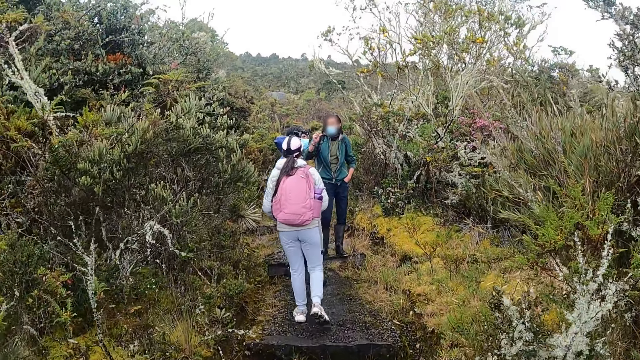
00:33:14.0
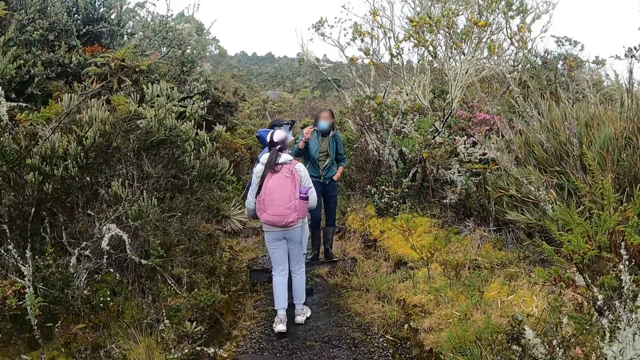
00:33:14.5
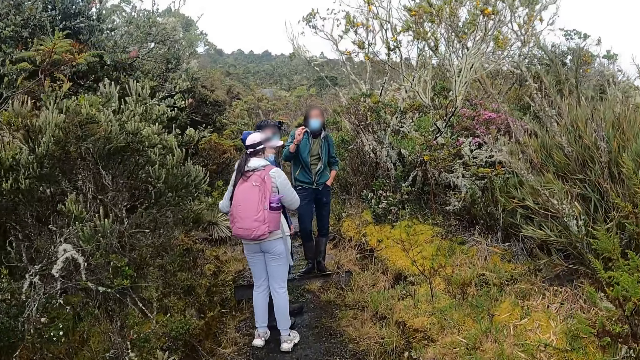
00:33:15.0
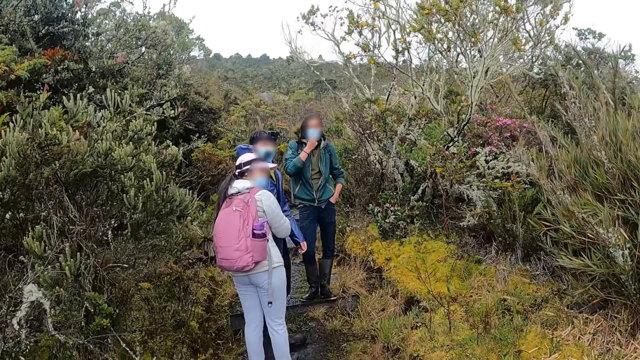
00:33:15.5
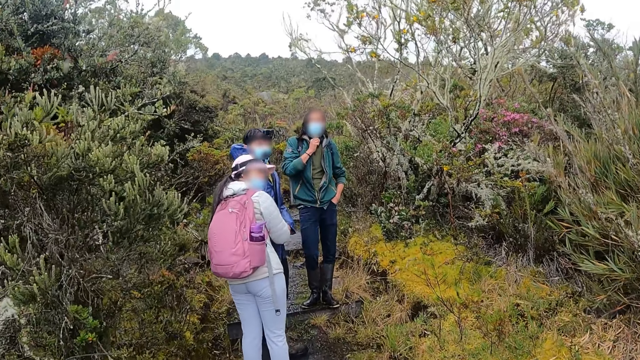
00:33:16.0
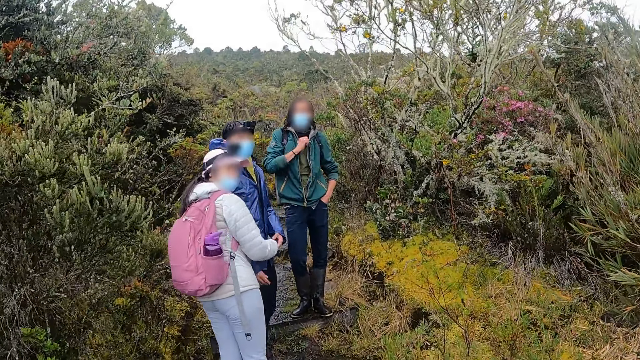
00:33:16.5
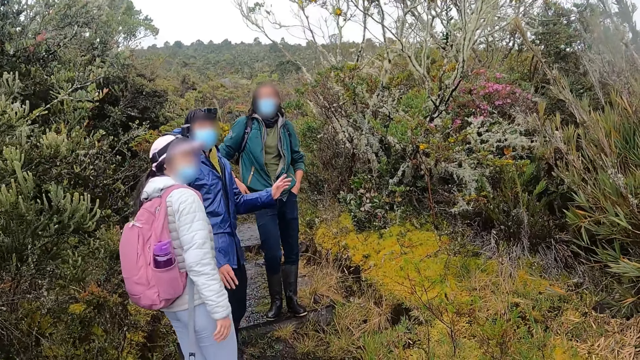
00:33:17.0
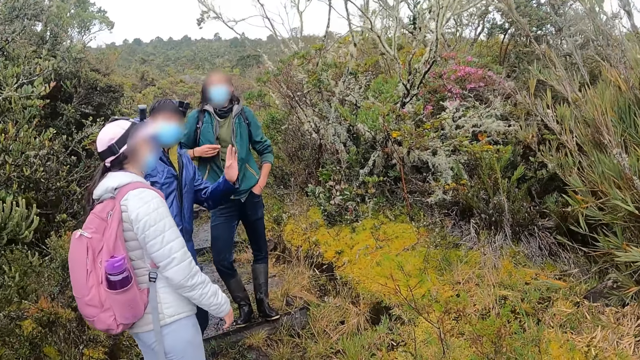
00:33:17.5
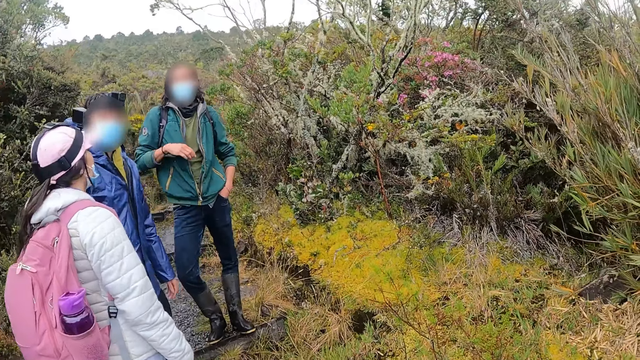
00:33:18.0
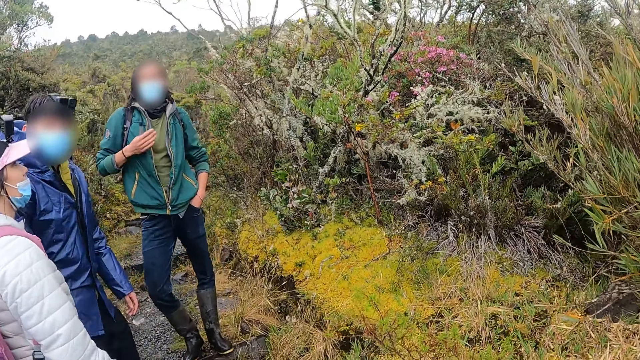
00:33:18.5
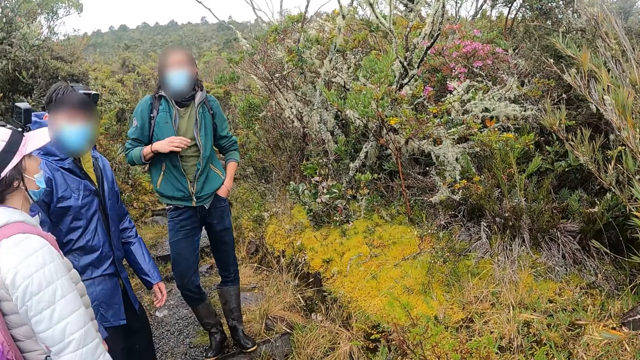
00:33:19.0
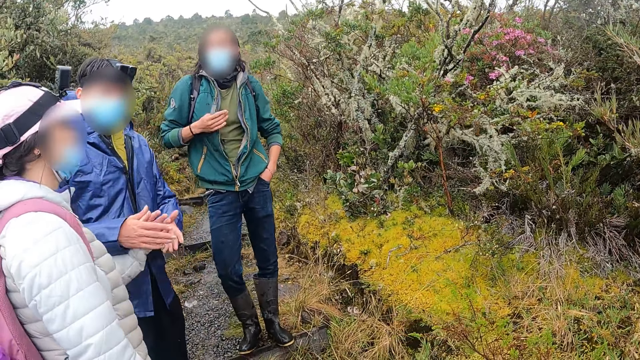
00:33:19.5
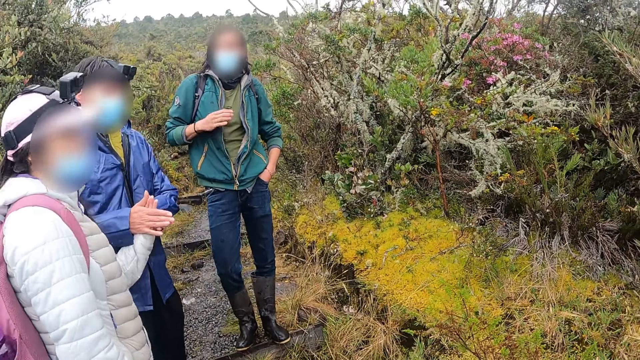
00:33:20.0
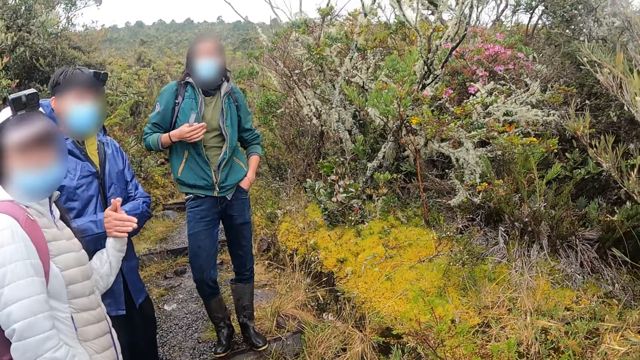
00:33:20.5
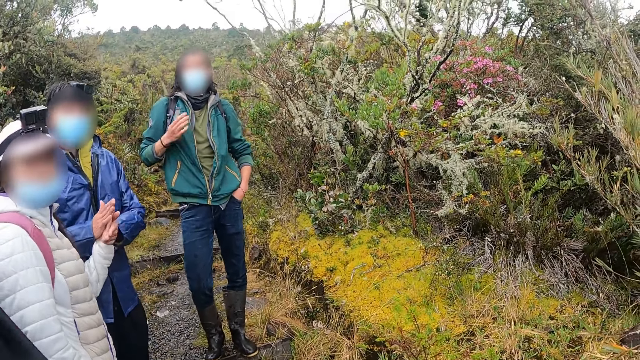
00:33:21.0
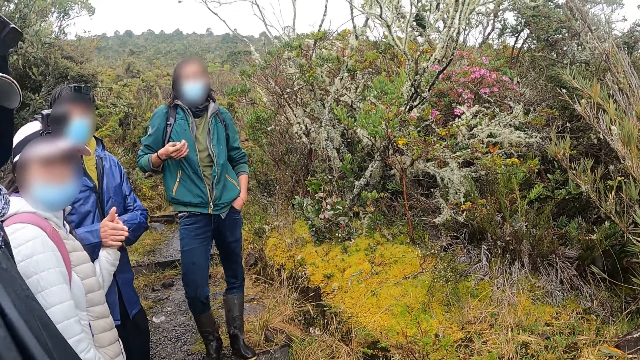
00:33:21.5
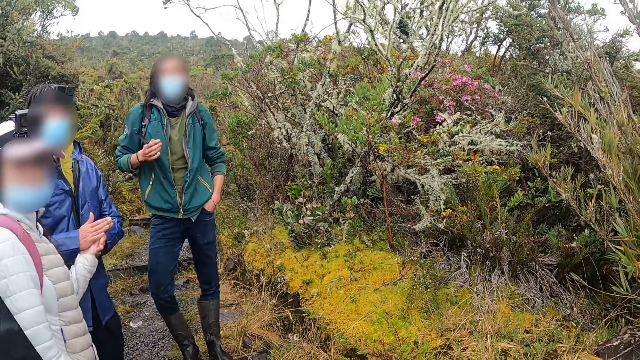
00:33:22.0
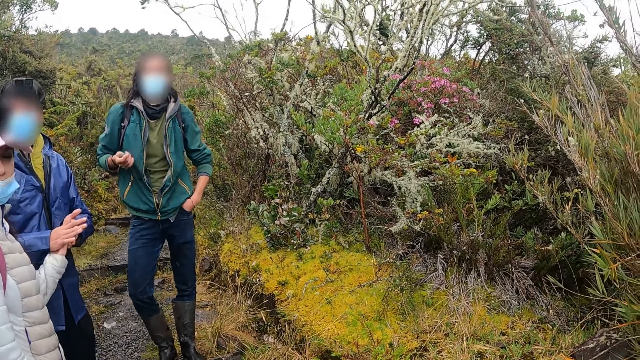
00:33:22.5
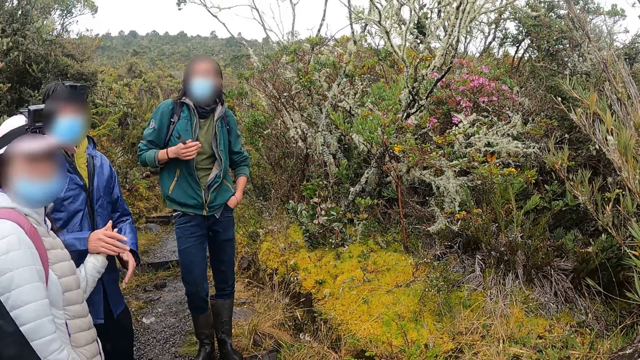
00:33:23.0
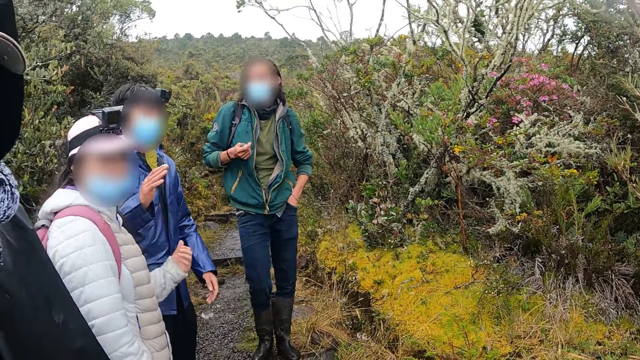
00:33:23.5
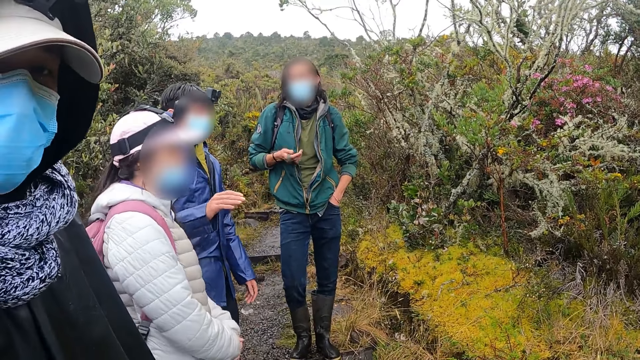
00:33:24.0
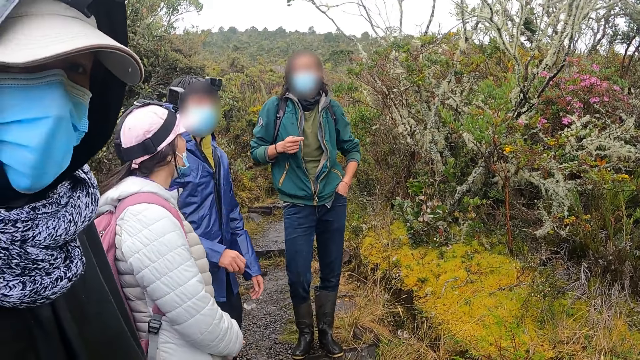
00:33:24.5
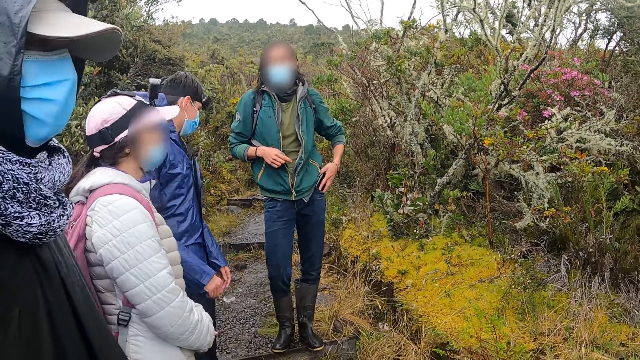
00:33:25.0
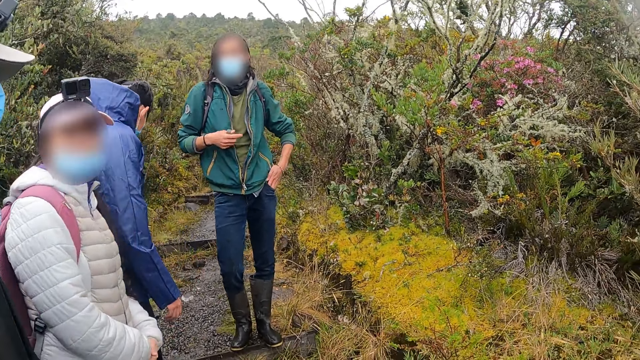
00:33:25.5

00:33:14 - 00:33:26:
A man interacts with a woman. Another man holds the right hand of the woman with his left hand. The other man interacts with the camera wearer and interacts with the woman. The other man rubs the left hand of the woman and holds the woman's hands. The first man spins a keyholder with his right hand.

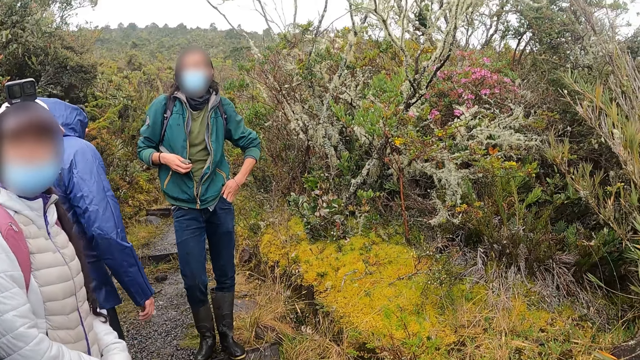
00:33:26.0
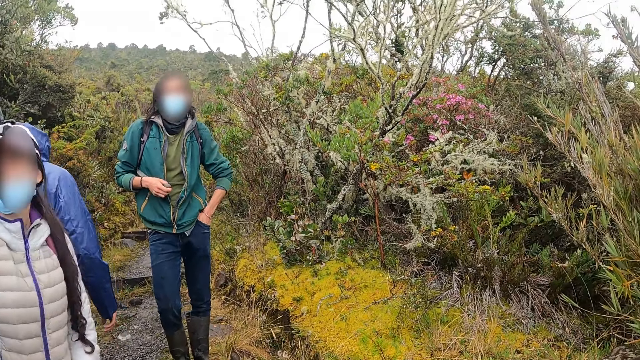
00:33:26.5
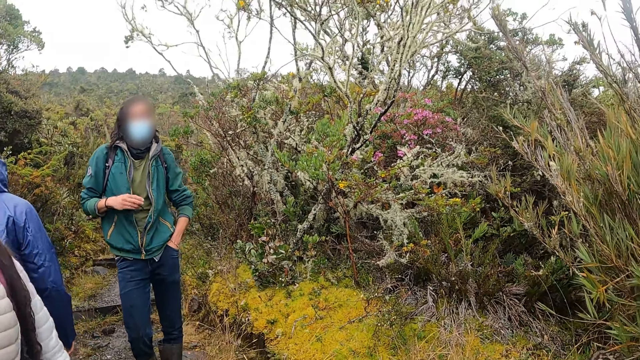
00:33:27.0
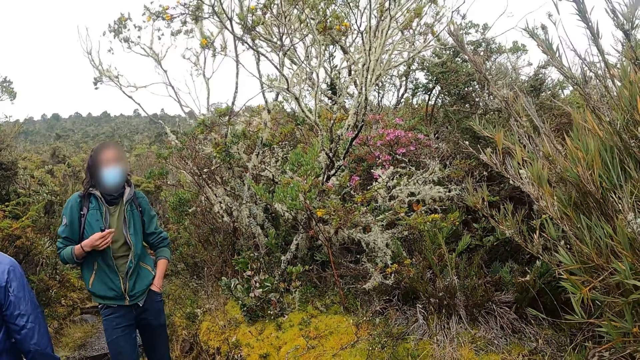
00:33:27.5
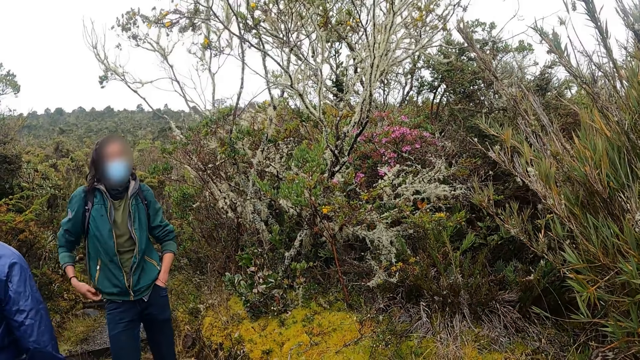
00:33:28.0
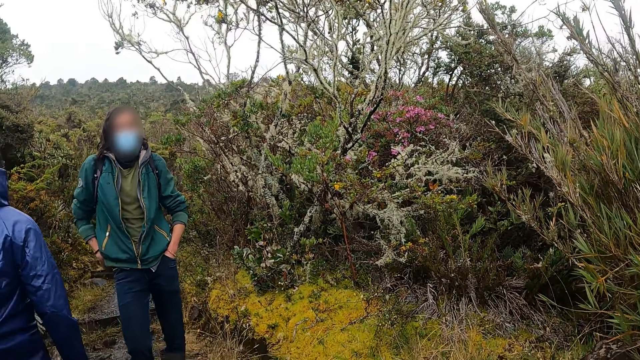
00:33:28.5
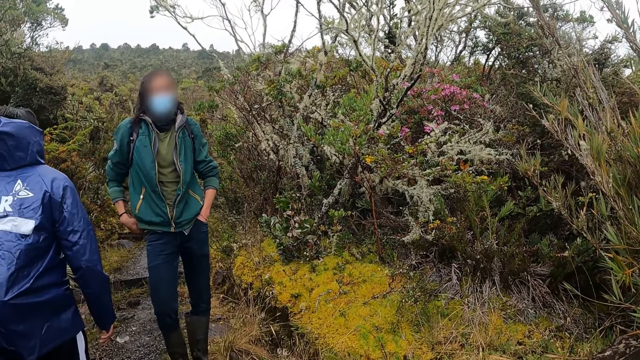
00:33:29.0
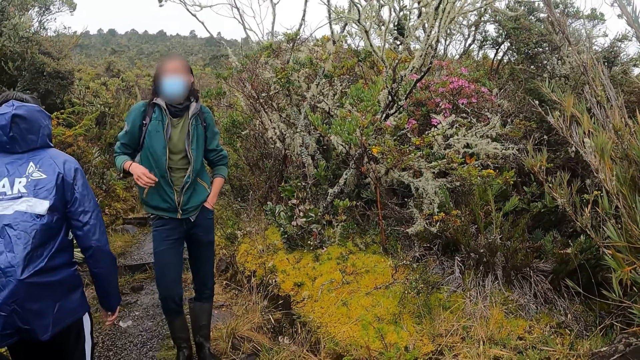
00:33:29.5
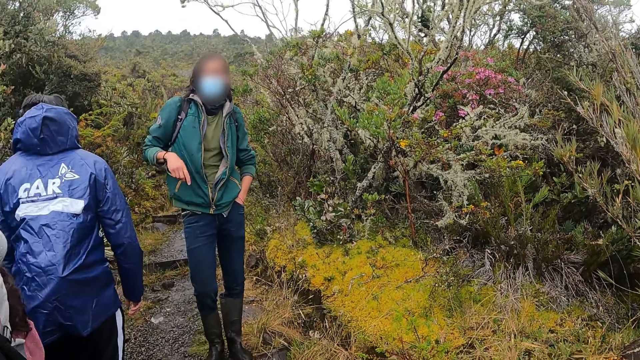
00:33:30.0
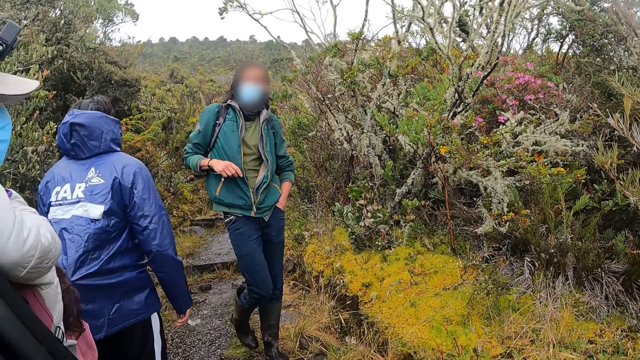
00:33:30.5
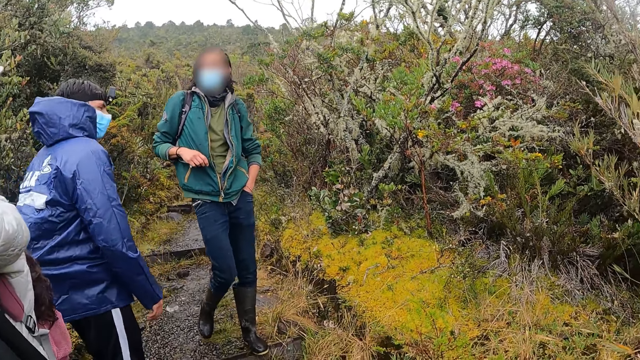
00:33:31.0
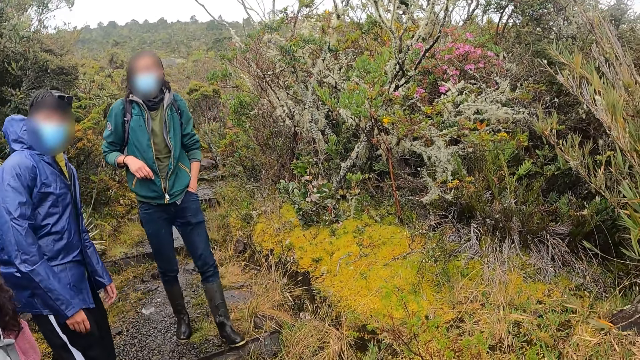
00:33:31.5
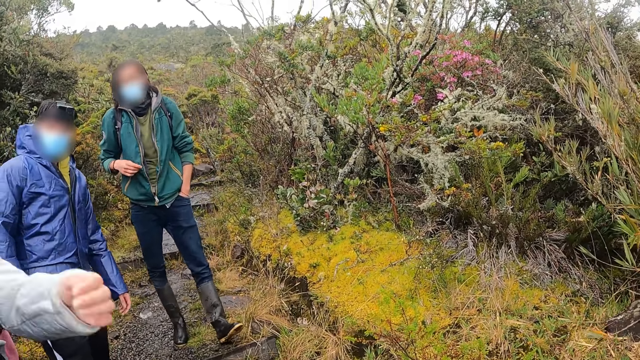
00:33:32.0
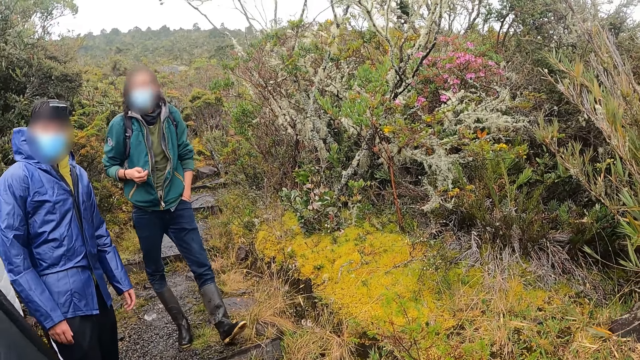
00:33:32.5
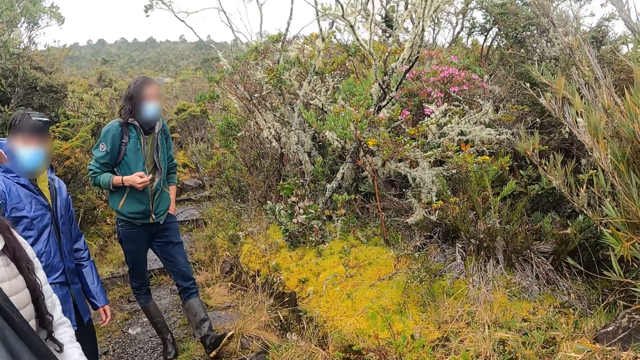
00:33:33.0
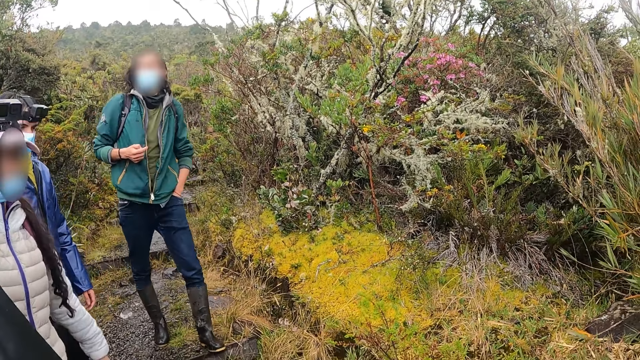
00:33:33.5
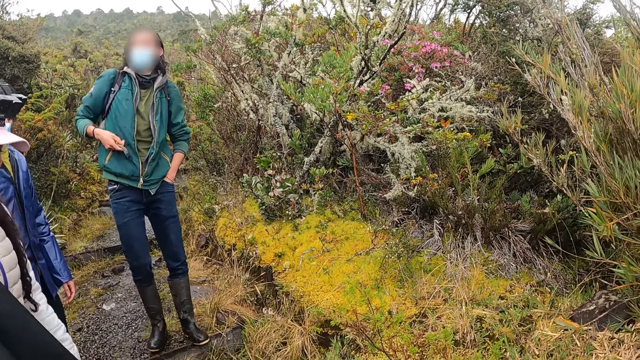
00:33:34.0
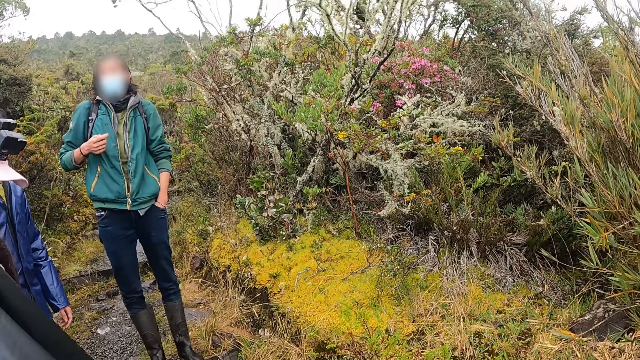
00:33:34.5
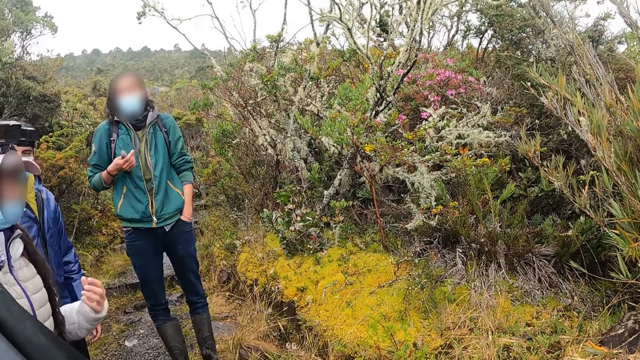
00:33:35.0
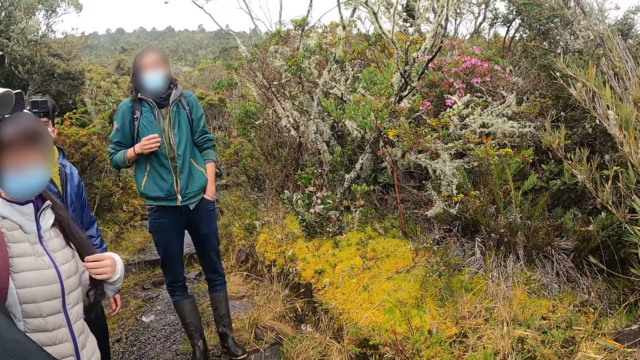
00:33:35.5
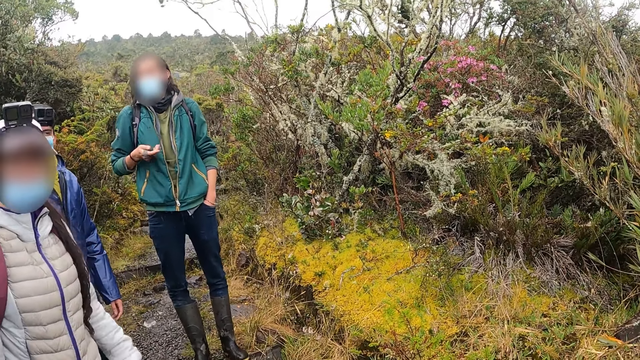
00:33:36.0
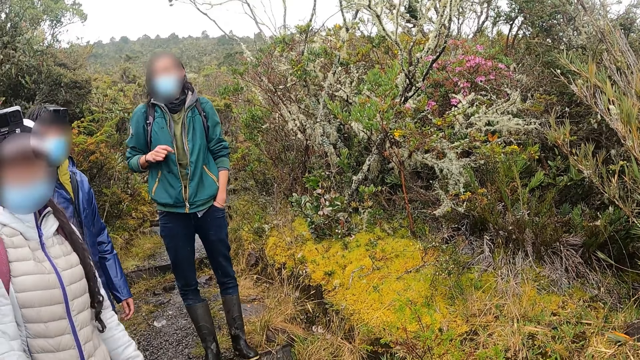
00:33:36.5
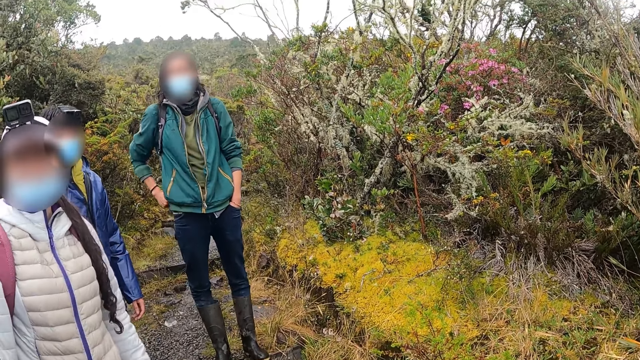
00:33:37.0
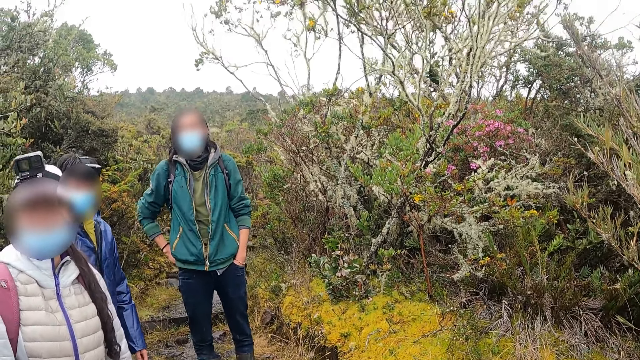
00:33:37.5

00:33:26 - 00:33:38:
A person looks behind. Another person interacts with the camera wearer. The other person touches the hair.
